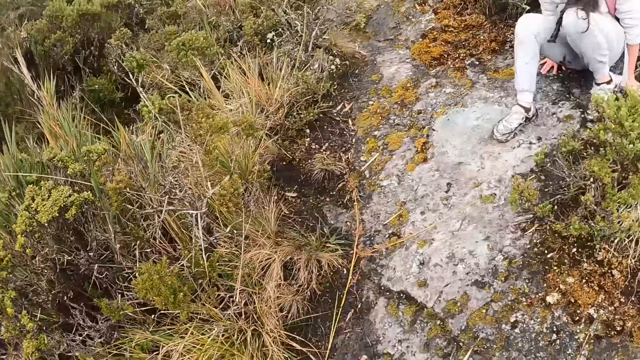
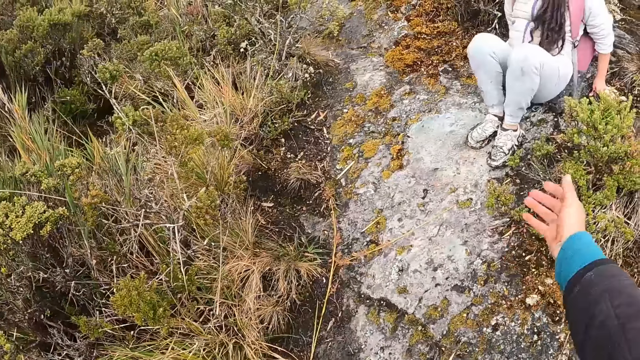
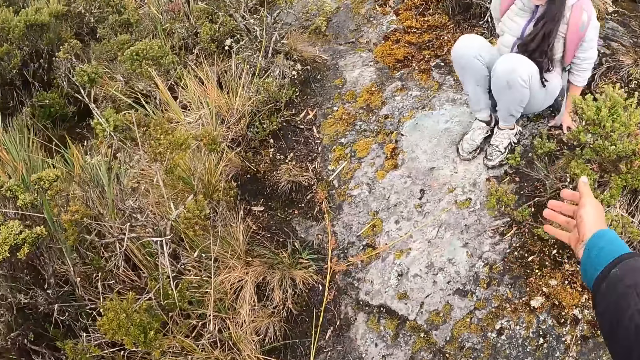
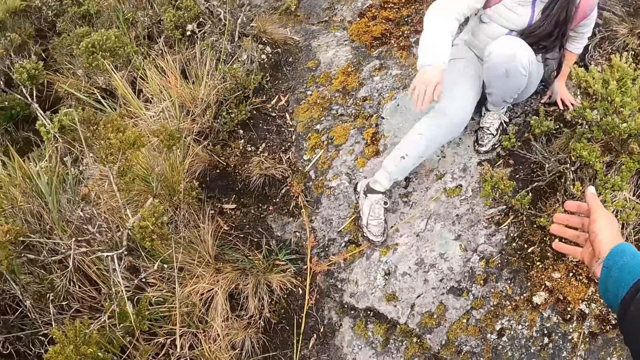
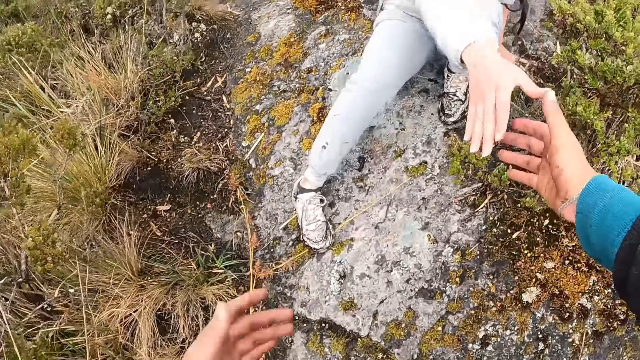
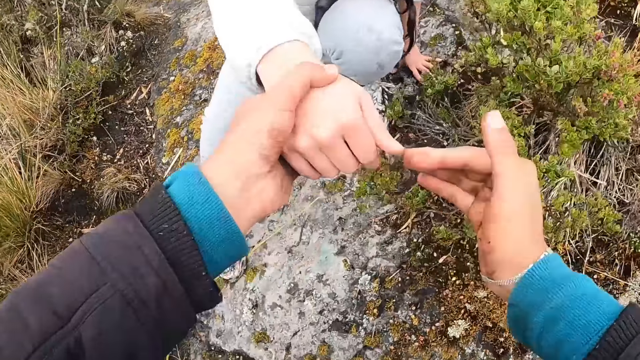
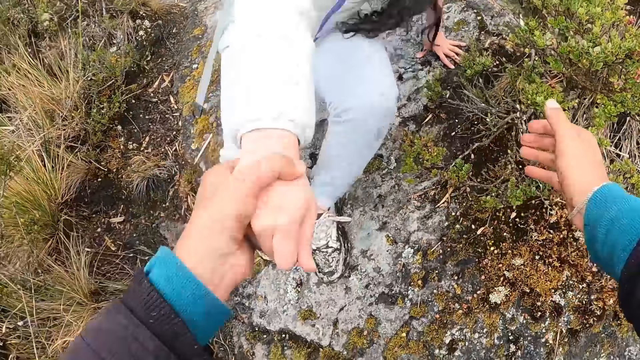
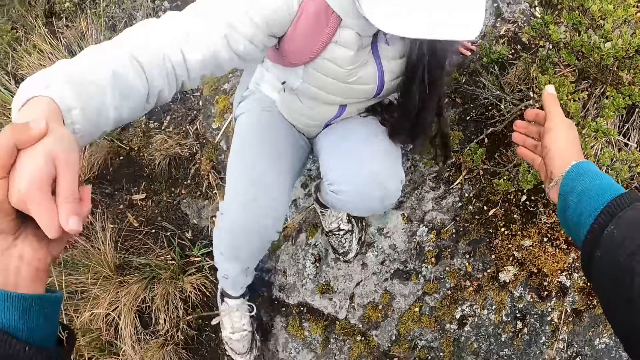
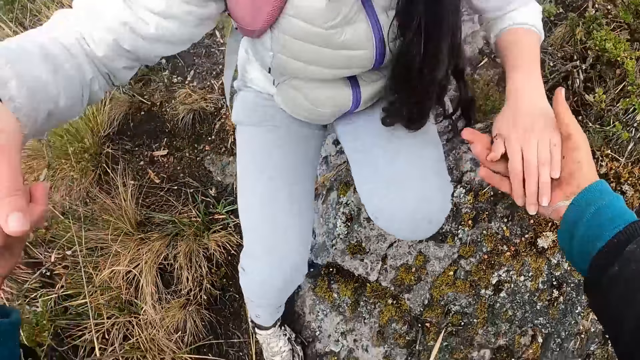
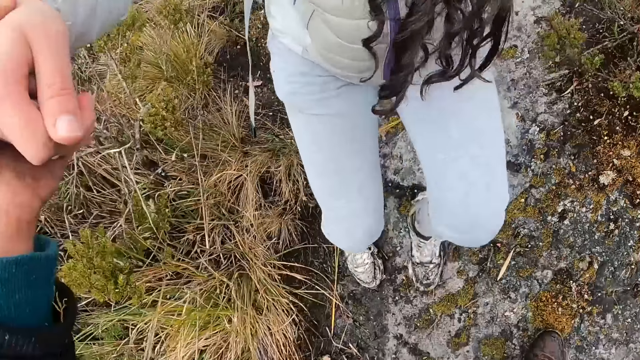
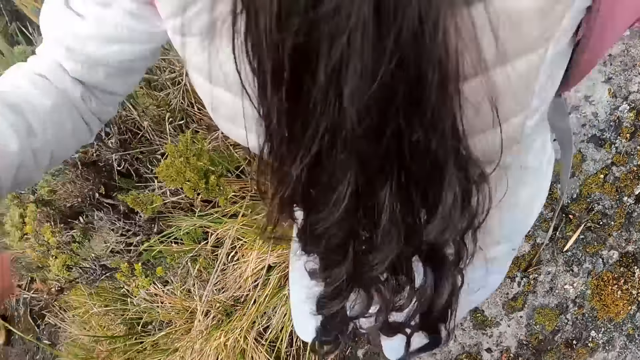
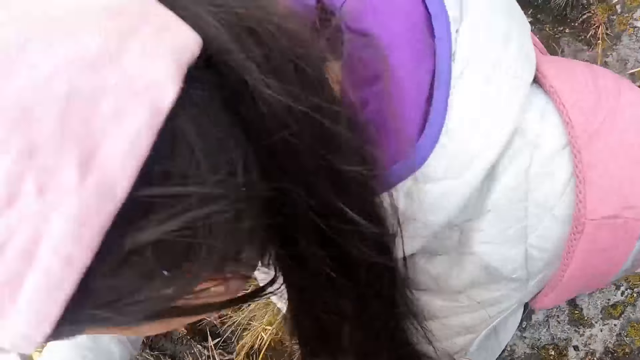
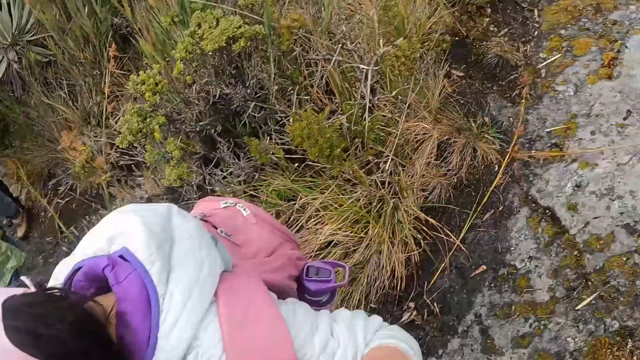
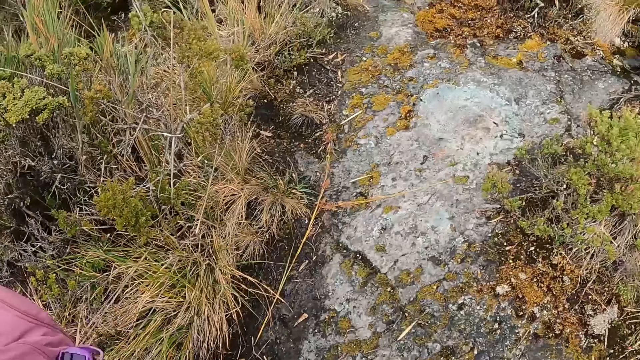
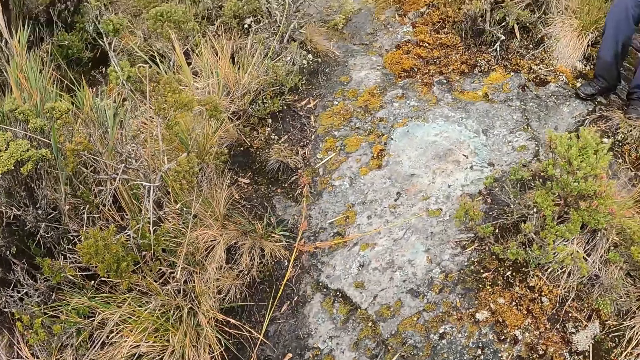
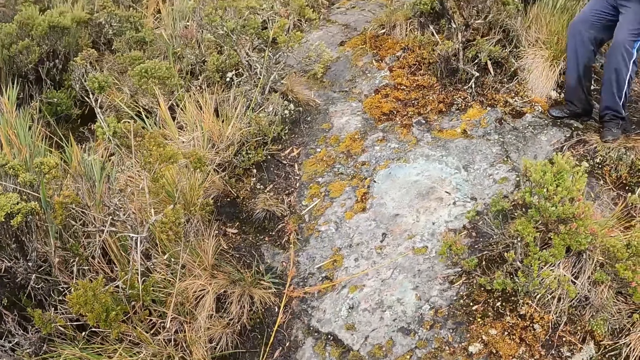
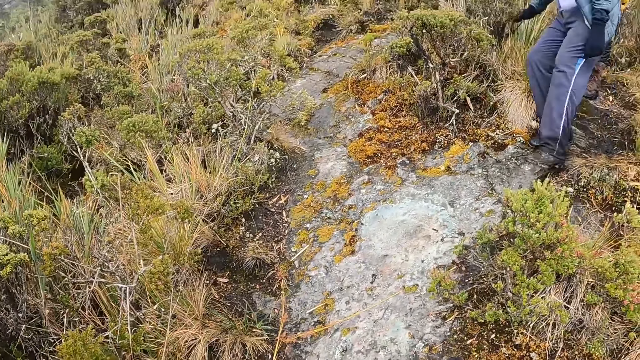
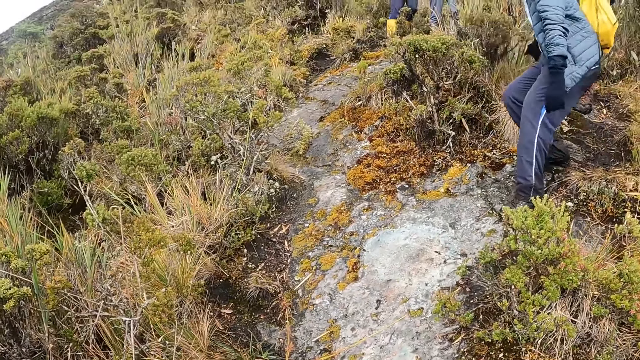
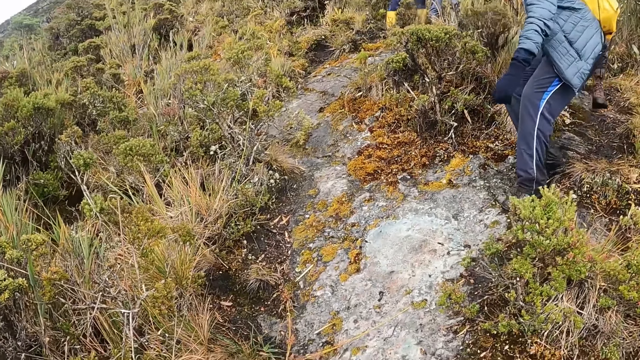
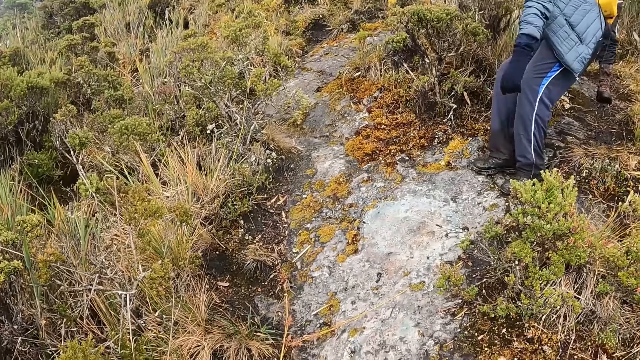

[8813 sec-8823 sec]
The camera wearer holds the right hand of a woman with her hands. She holds the left hand of the woman with her right hand.

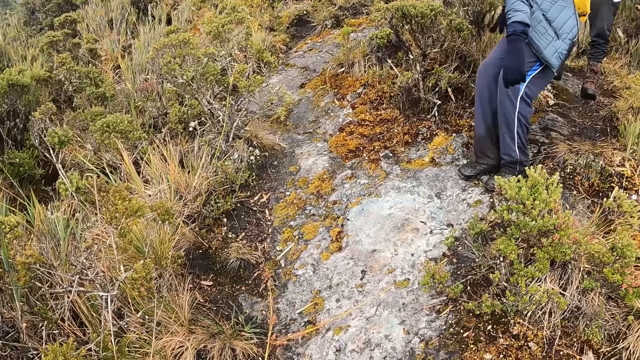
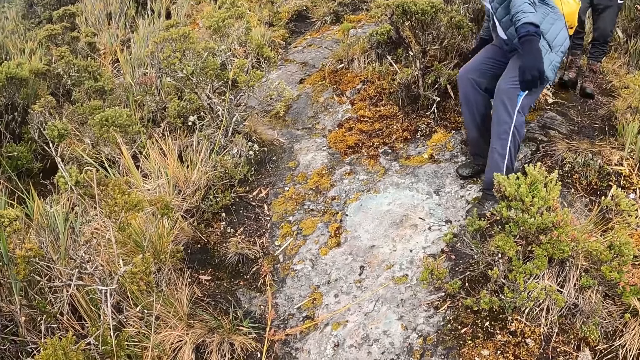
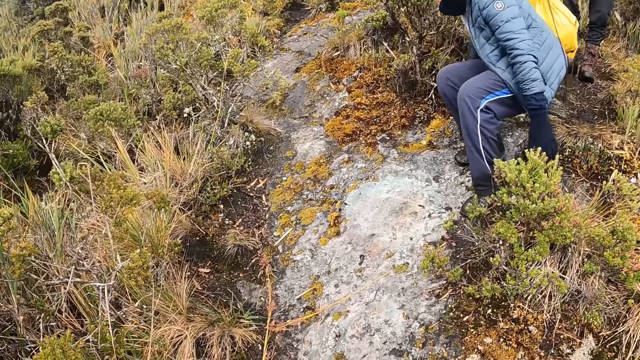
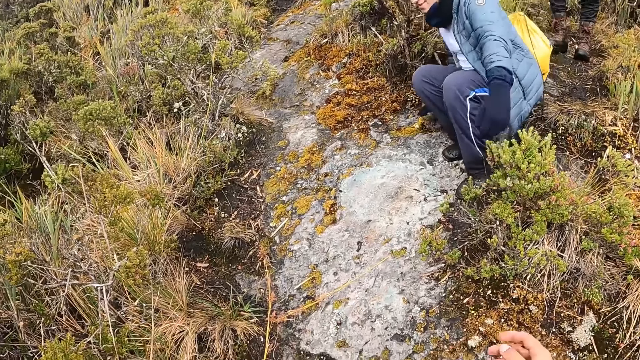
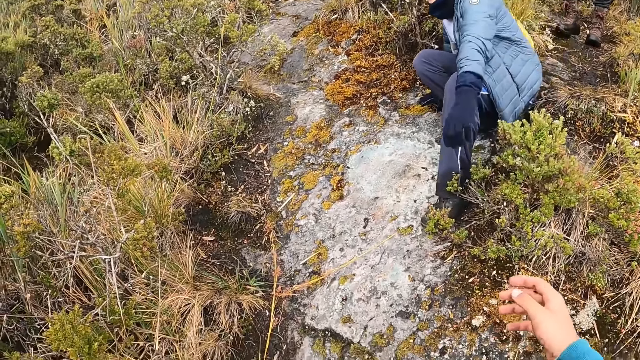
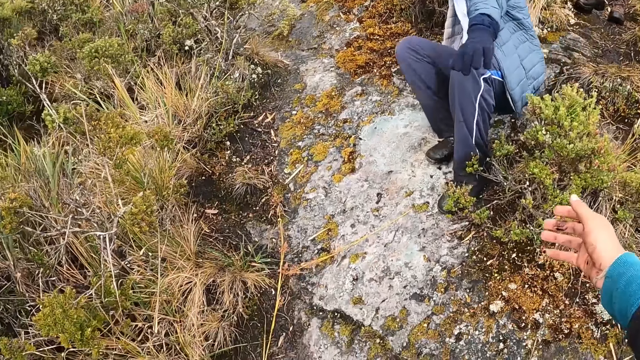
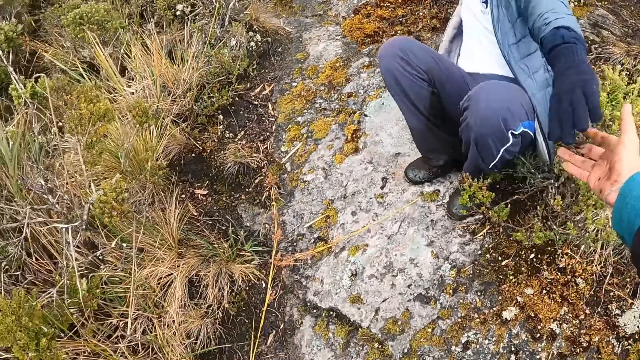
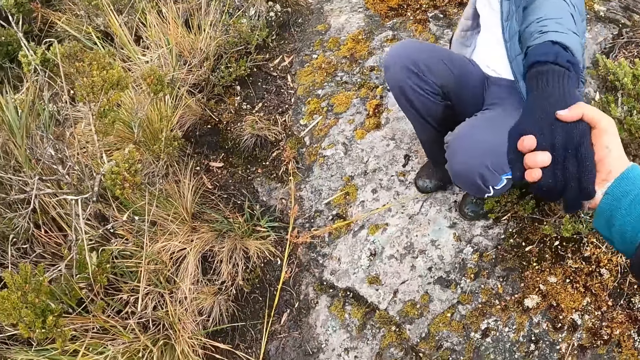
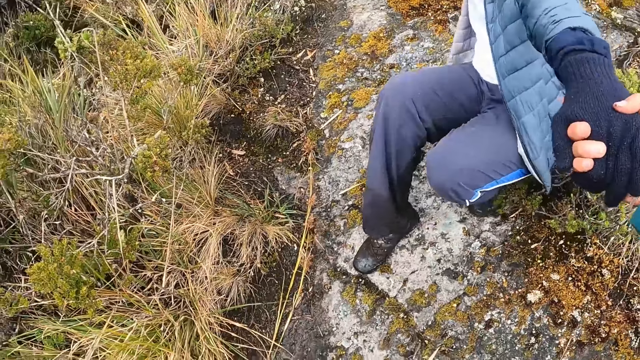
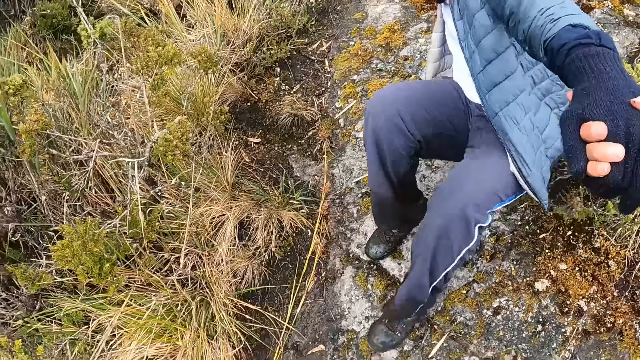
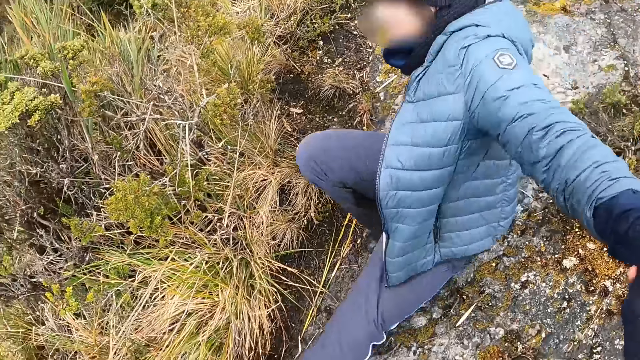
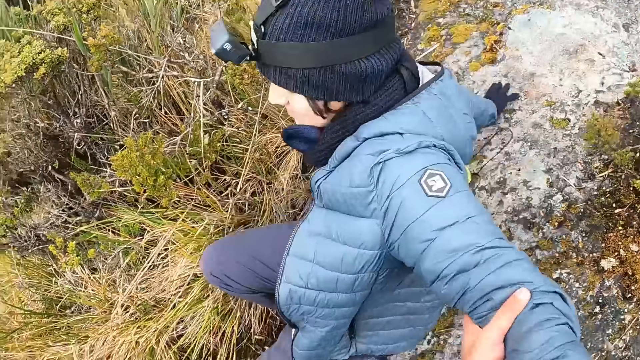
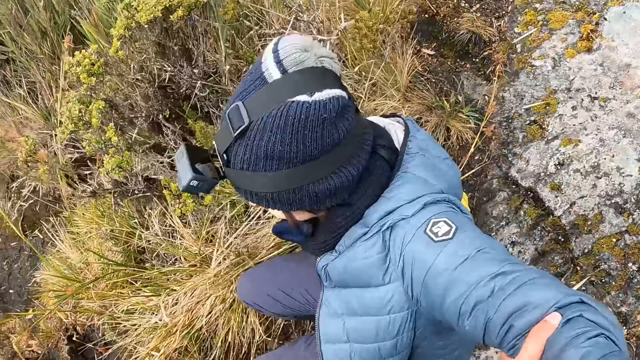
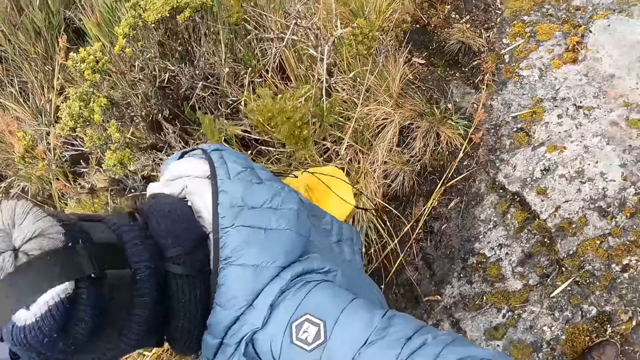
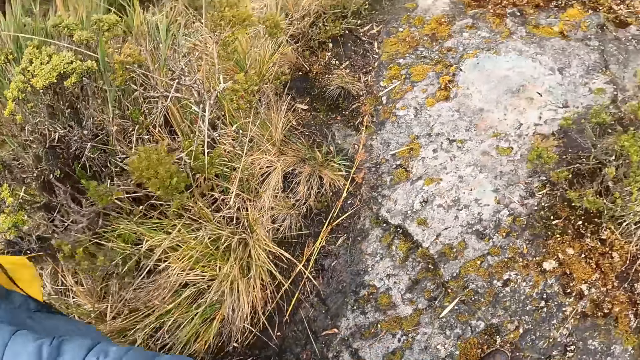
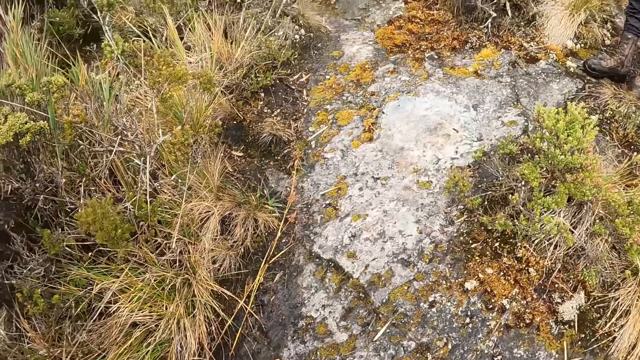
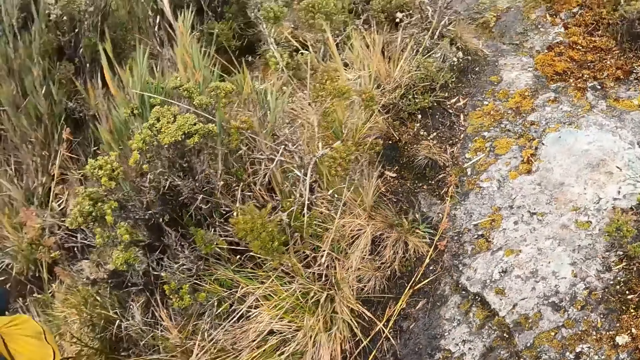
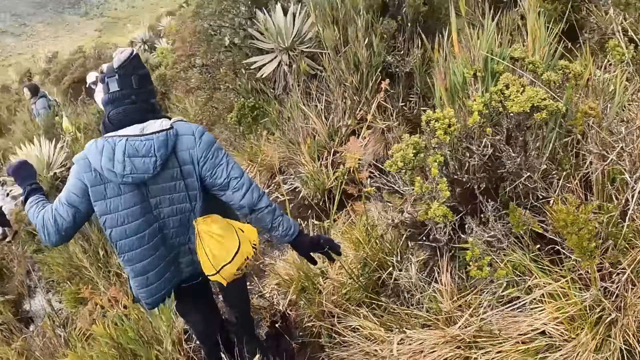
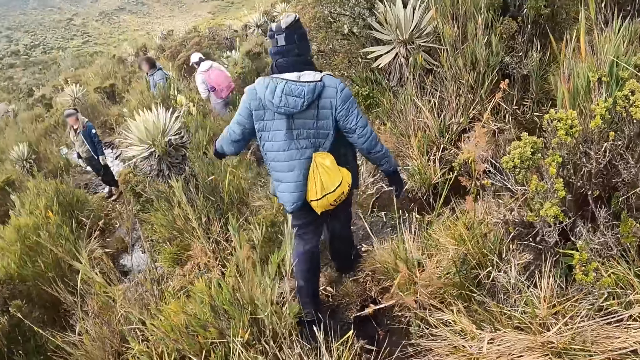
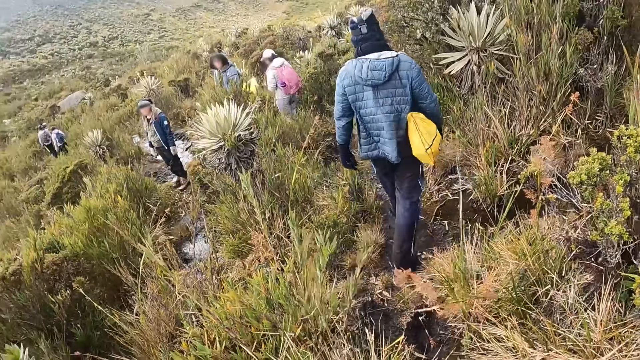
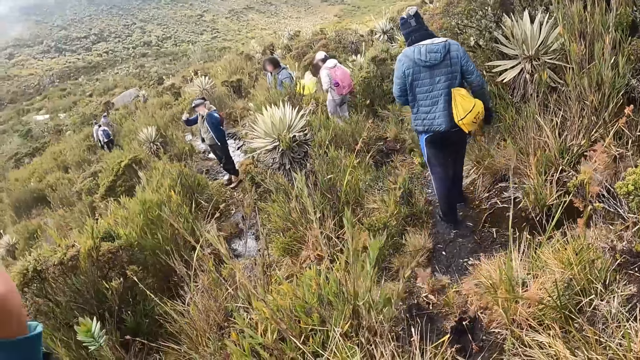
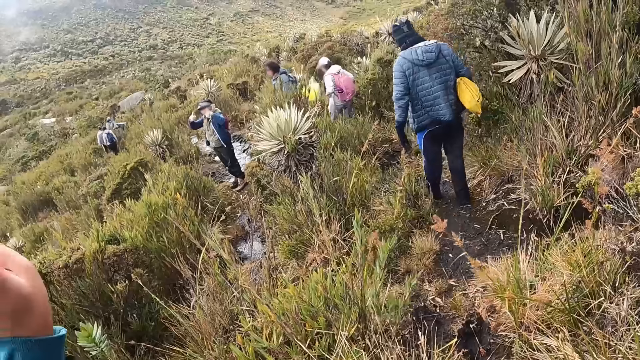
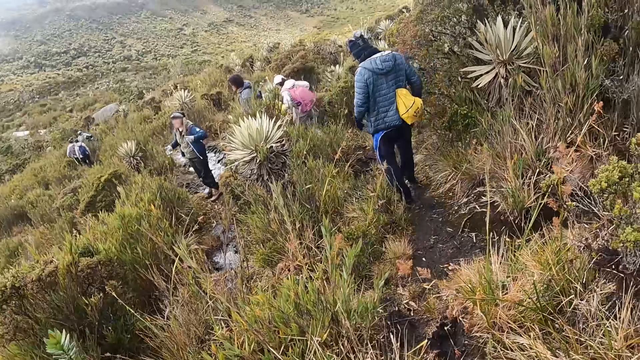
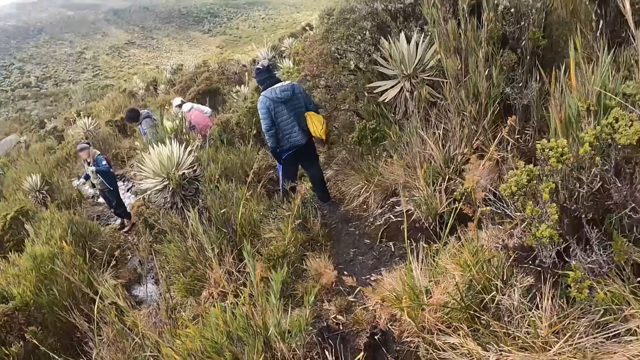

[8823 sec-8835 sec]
The camera wearer holds the left hand of a man with her right hand. She holds the hand of a lady. She holds the left hand of the man with her left hand. She interacts with a woman.
